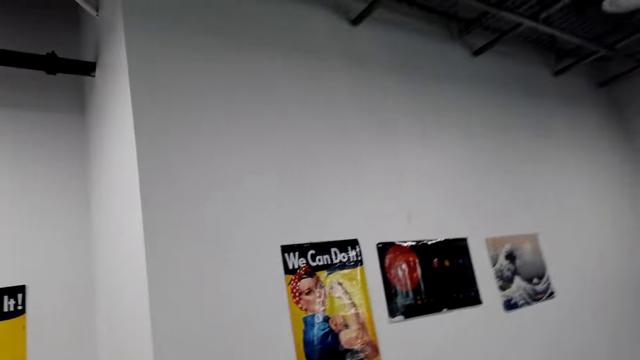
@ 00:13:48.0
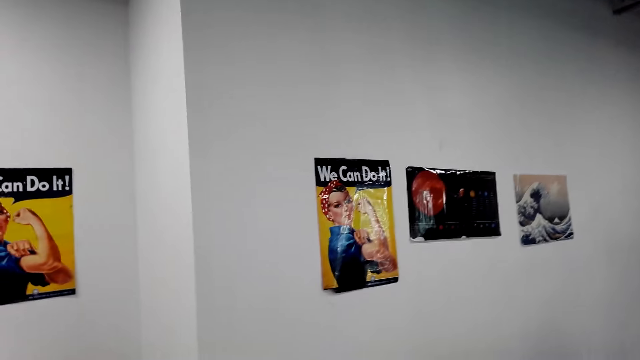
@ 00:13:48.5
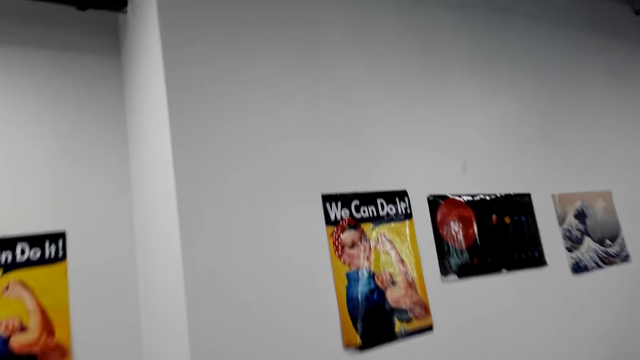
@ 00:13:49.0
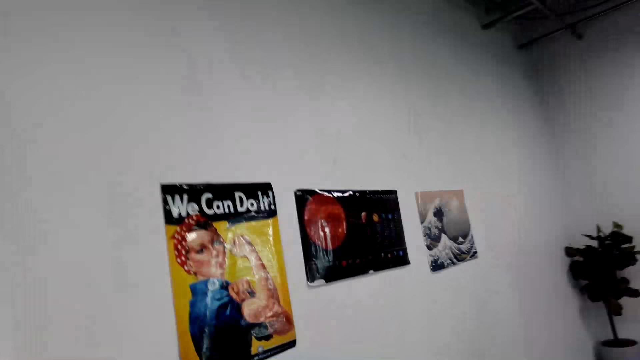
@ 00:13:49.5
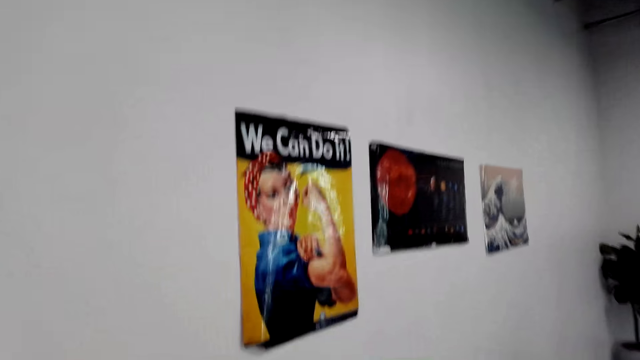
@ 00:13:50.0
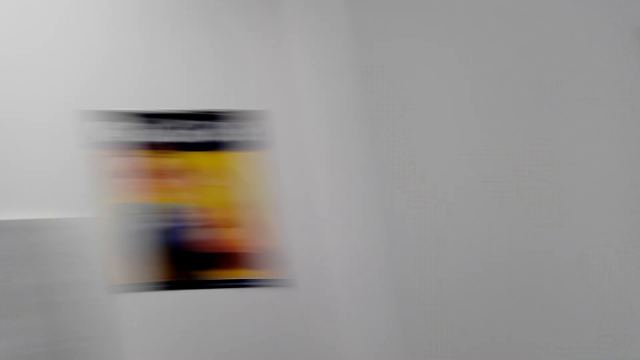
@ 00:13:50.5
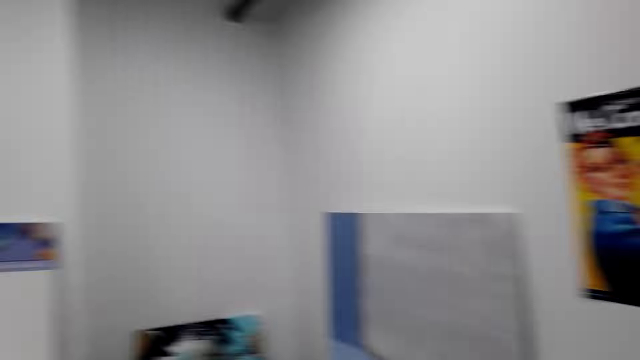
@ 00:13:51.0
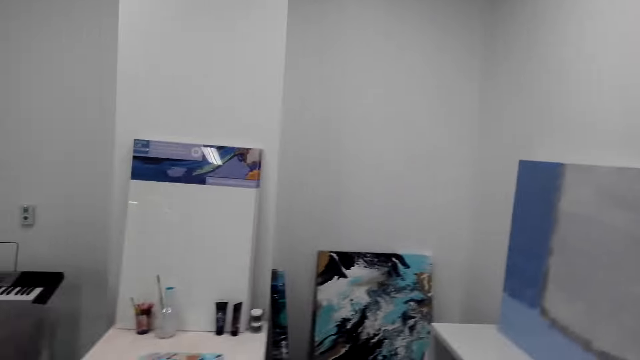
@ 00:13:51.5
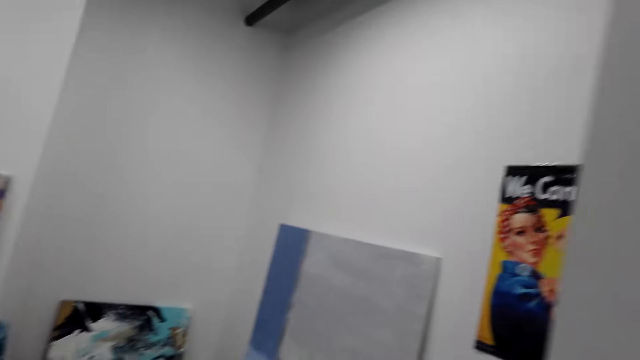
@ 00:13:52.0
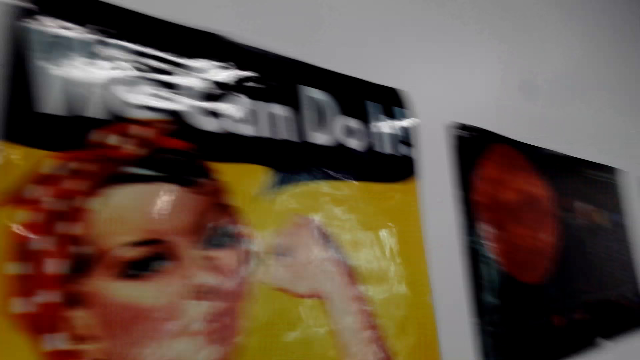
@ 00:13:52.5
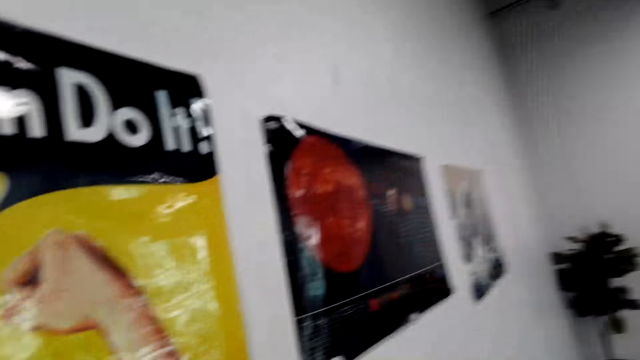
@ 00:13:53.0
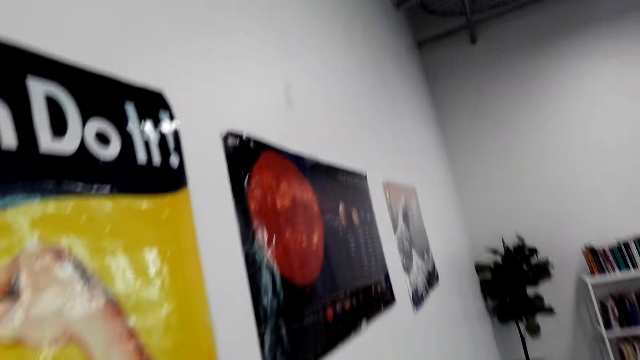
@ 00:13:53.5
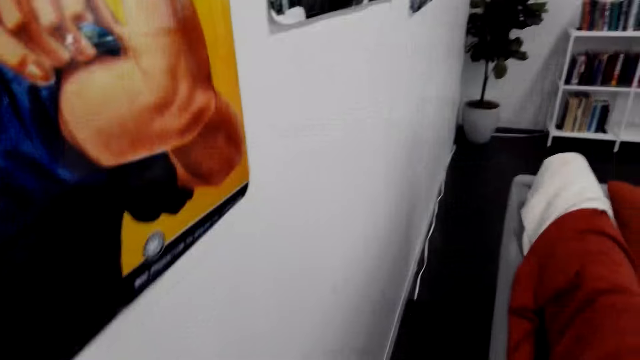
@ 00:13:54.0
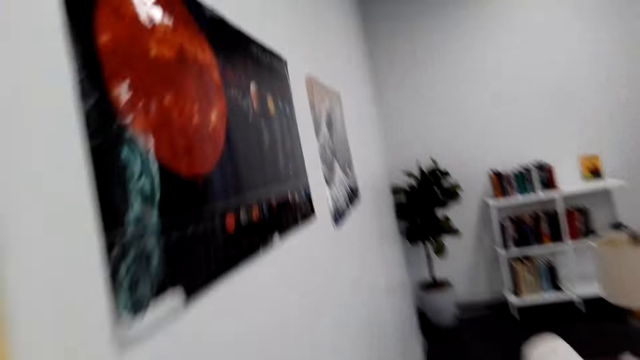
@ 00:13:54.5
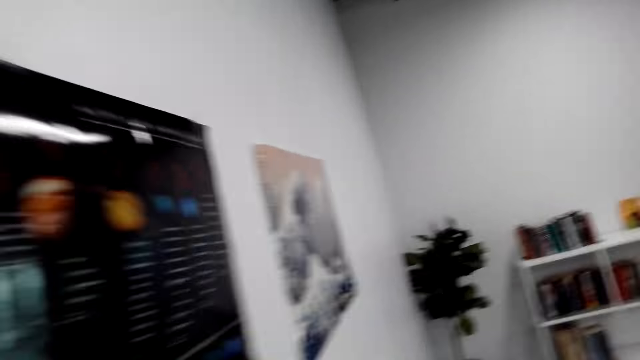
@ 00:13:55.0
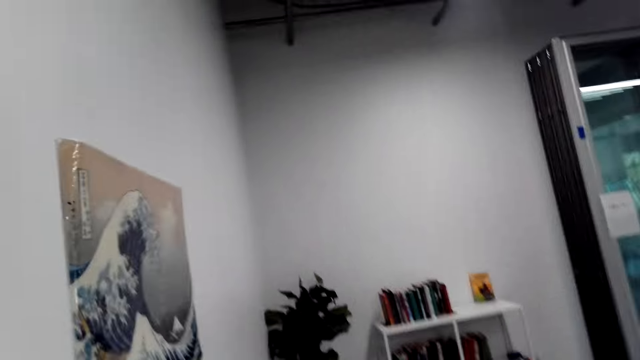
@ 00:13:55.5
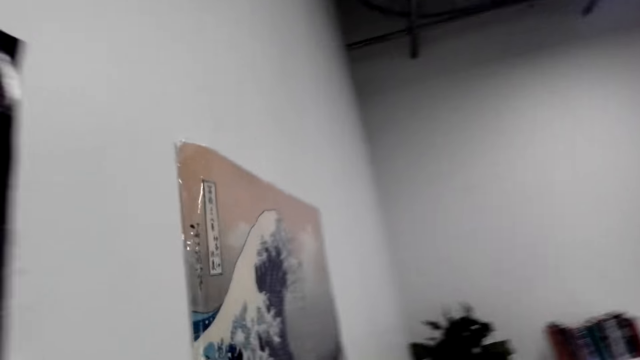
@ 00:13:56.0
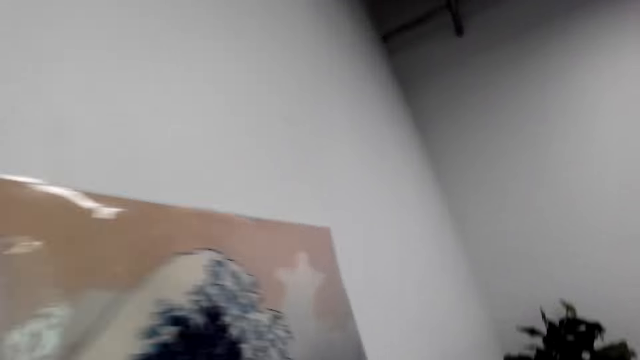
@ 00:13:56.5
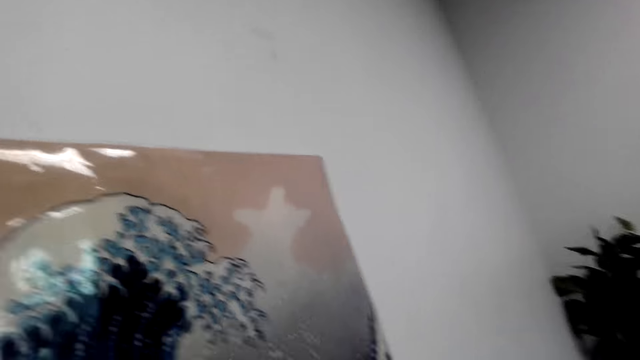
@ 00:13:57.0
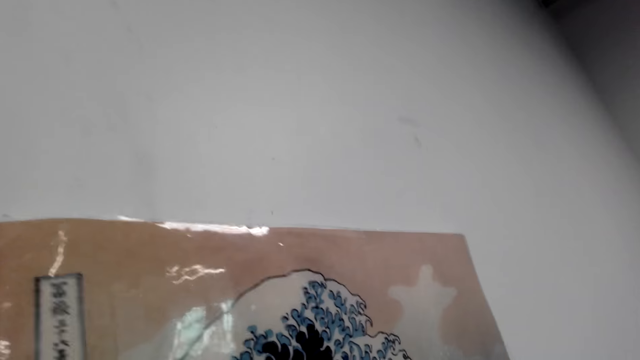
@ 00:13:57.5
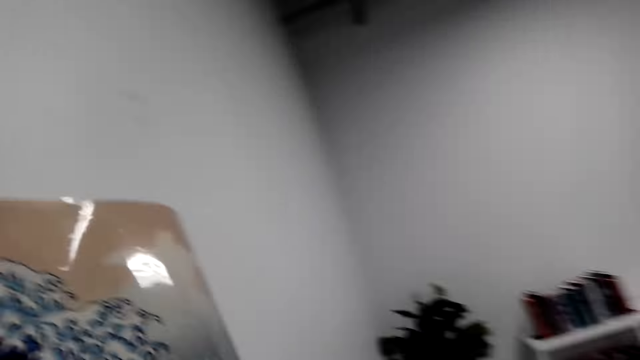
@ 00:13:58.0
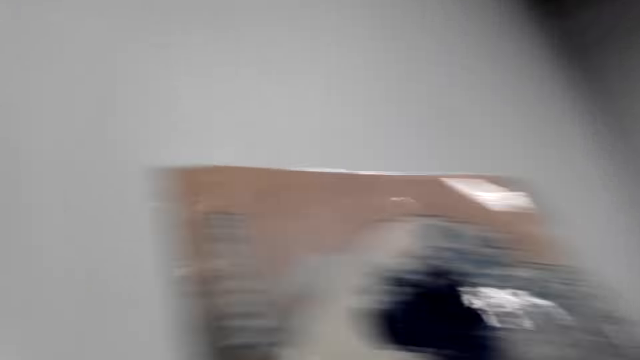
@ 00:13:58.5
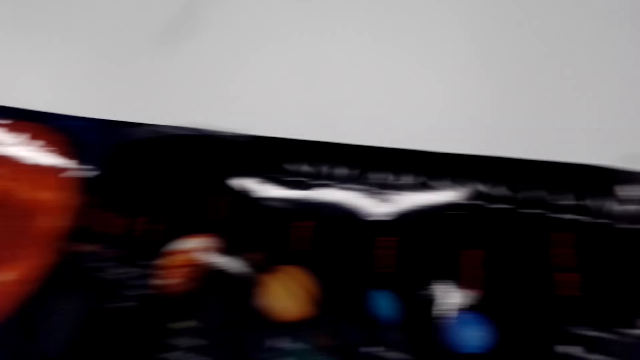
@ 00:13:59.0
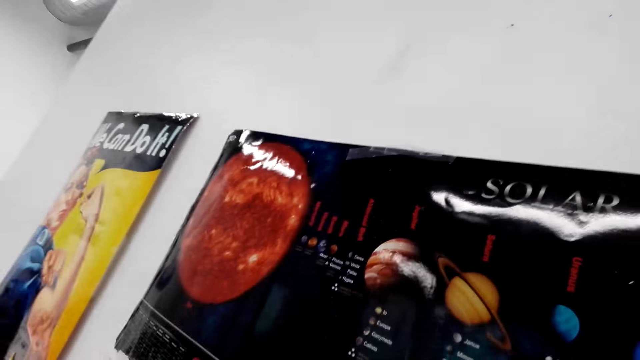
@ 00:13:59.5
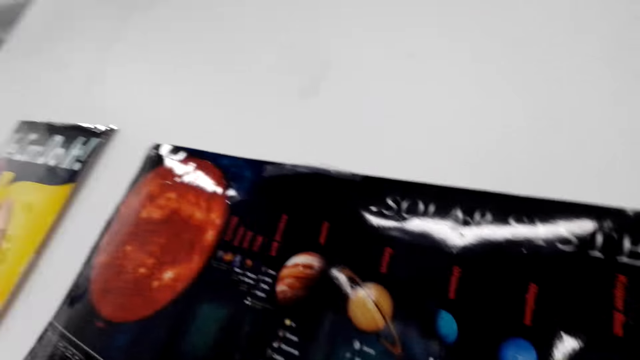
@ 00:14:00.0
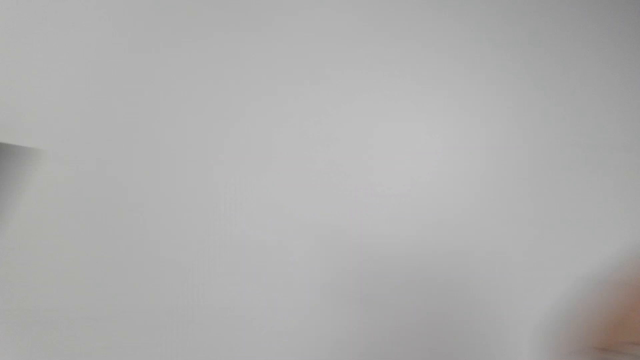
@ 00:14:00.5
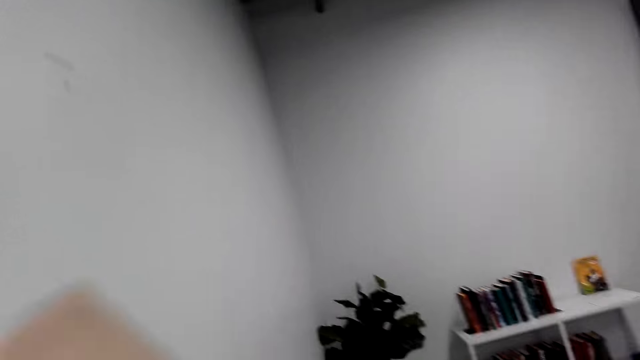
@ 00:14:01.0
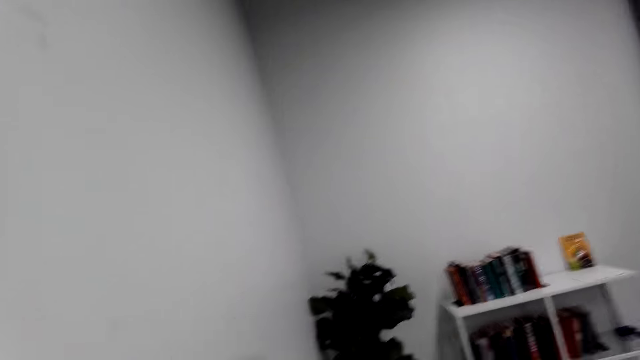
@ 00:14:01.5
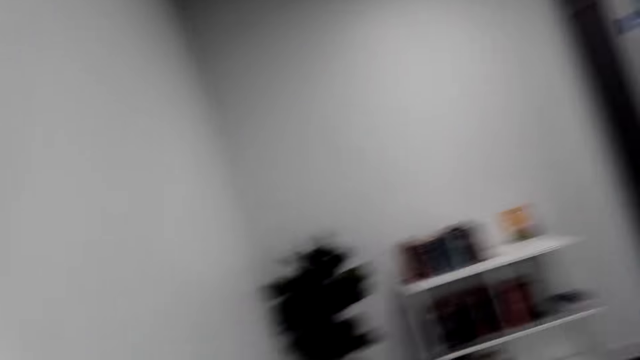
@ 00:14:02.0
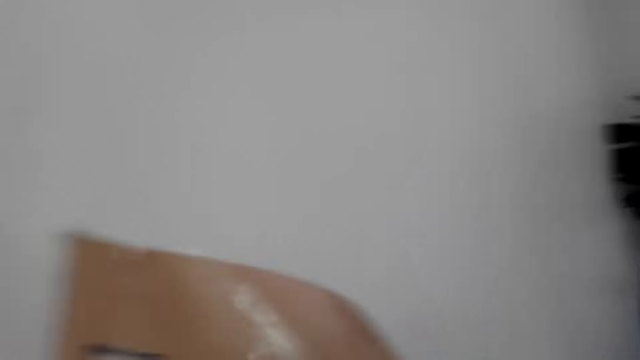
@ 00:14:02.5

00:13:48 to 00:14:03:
The camera wearer removes a photo from the wall.

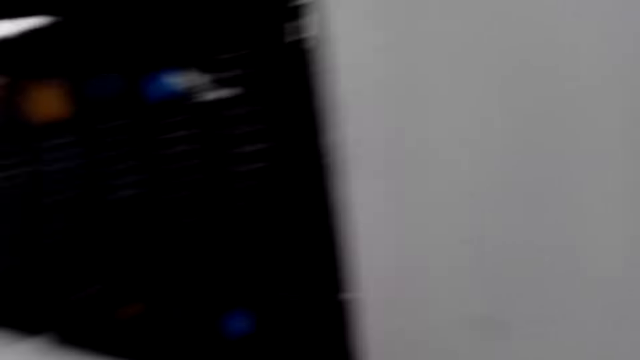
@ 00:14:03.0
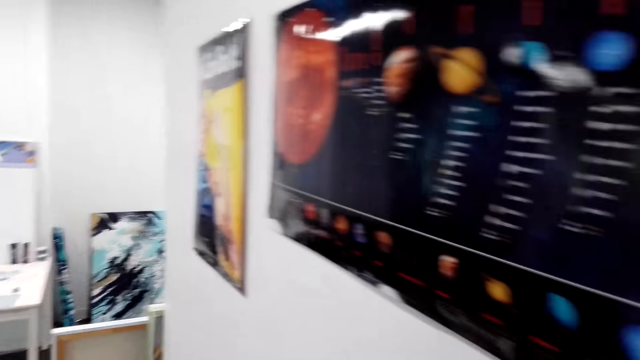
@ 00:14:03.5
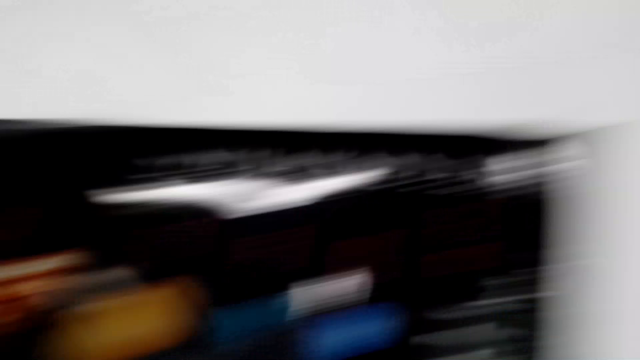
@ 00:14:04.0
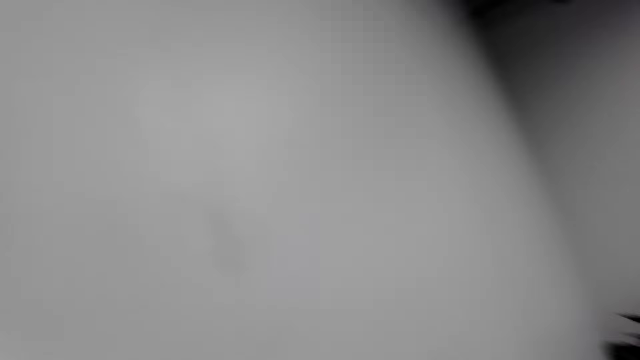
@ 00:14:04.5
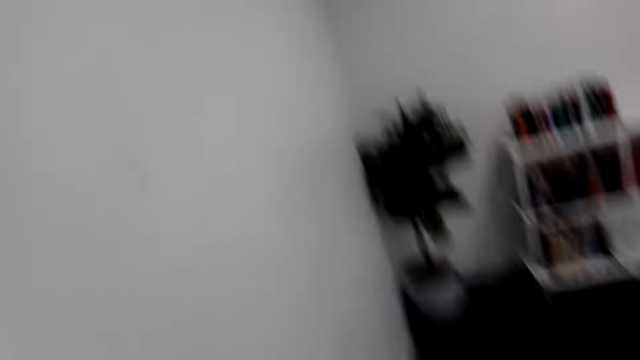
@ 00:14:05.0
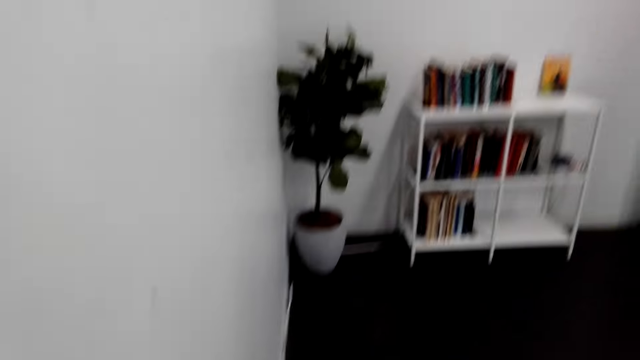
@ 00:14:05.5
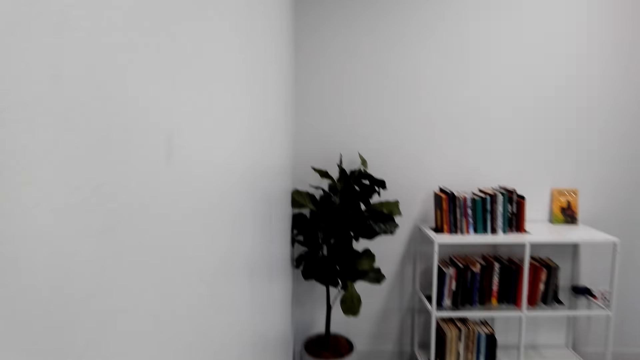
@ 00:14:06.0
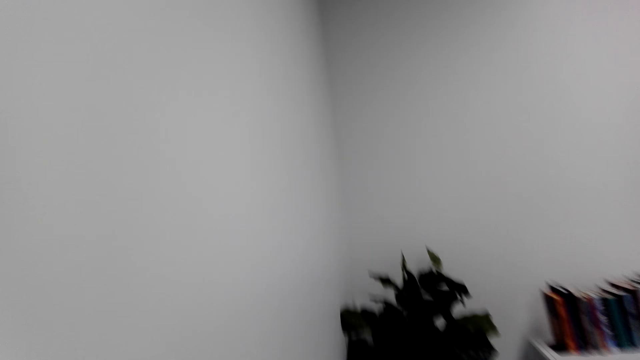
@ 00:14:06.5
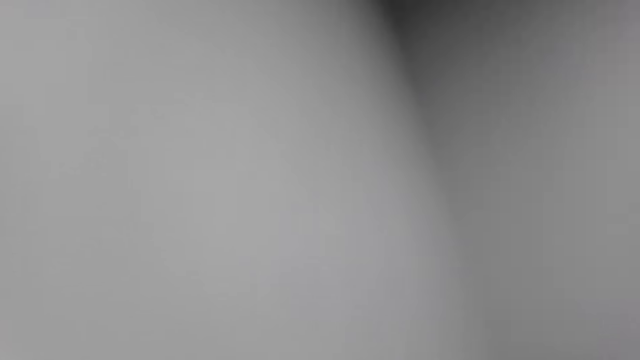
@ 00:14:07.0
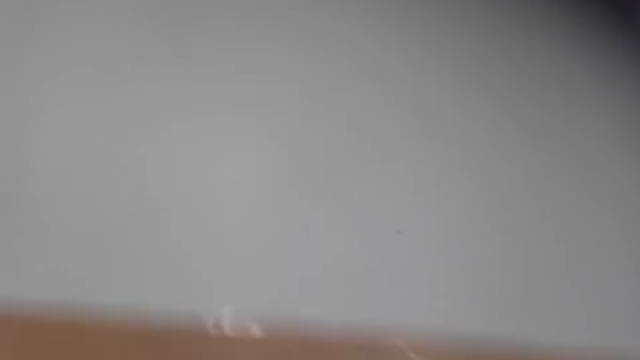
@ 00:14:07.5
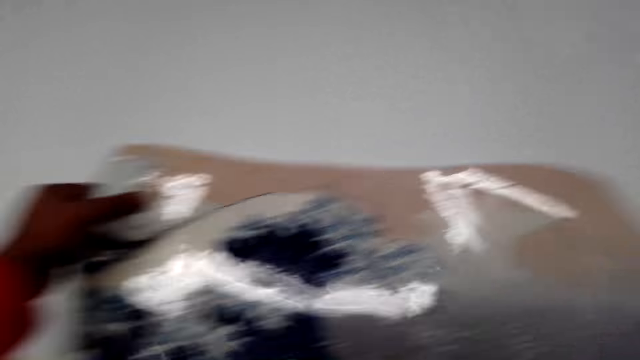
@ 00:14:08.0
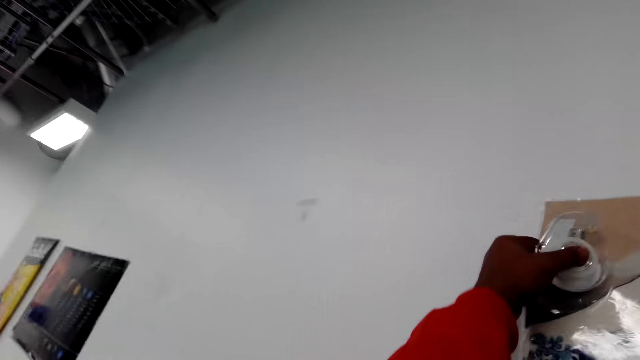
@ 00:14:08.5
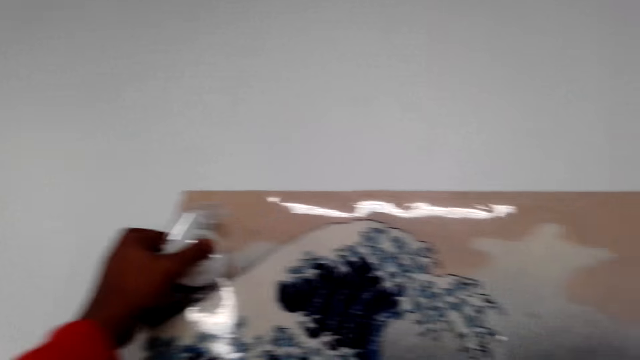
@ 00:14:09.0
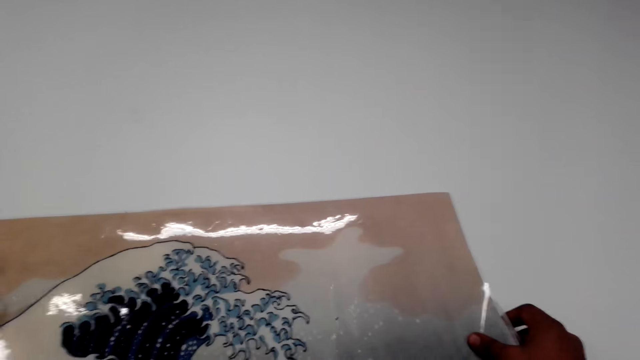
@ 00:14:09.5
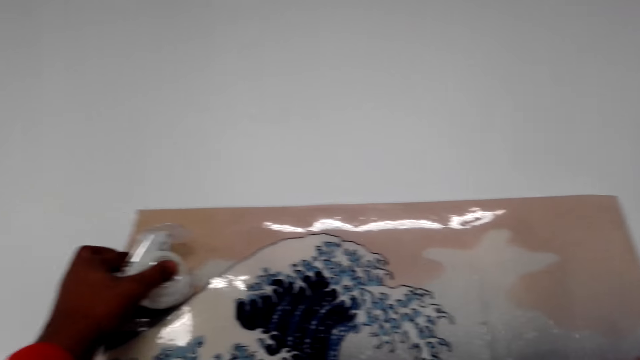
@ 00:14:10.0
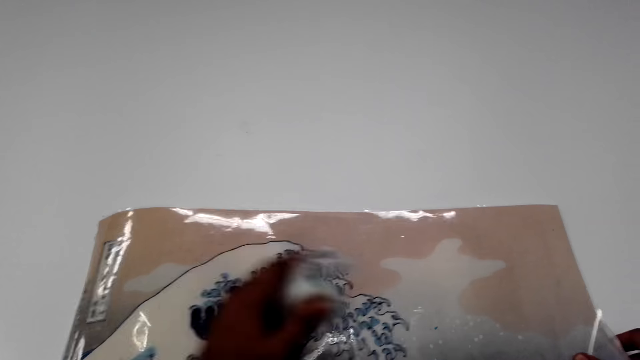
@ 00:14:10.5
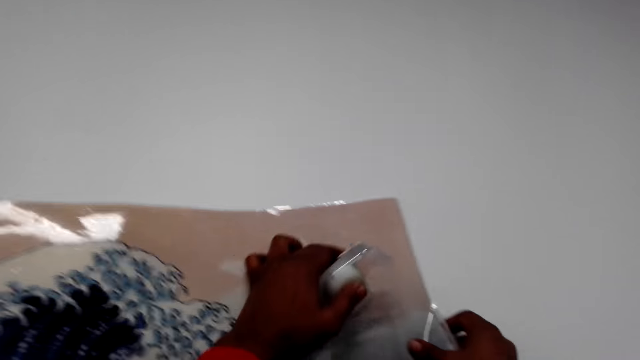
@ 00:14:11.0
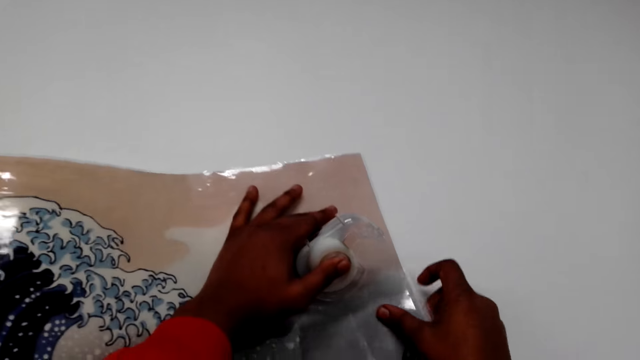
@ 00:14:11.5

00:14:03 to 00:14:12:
The camera wearer sticks the picture on the wall.
